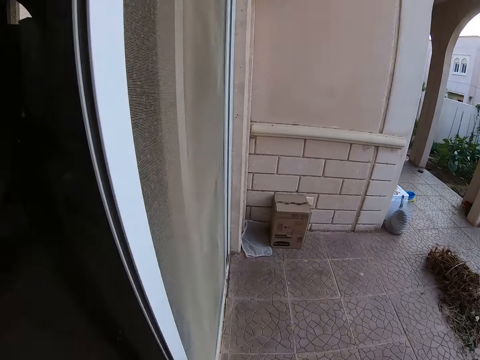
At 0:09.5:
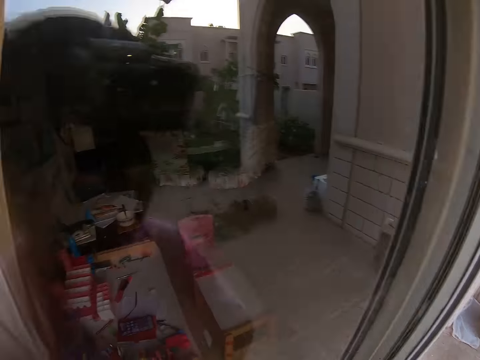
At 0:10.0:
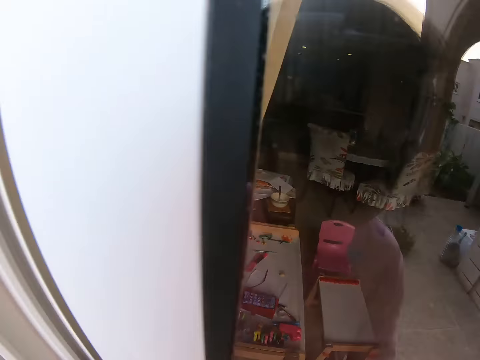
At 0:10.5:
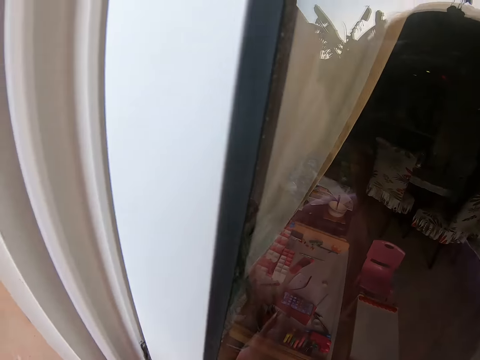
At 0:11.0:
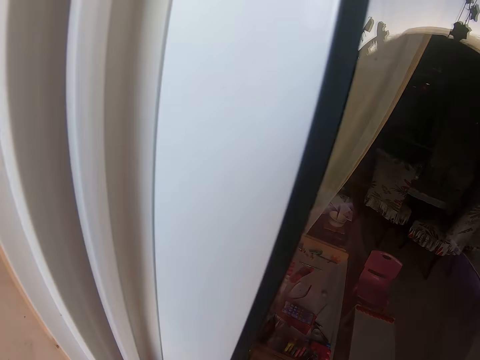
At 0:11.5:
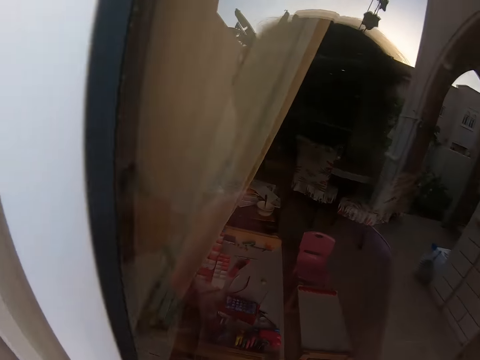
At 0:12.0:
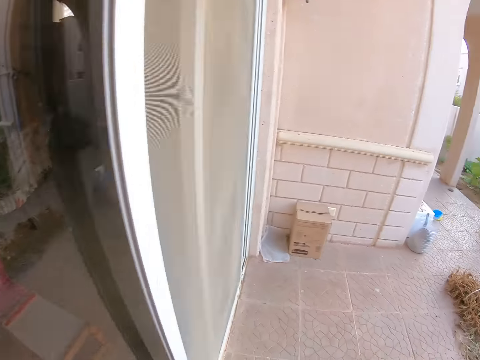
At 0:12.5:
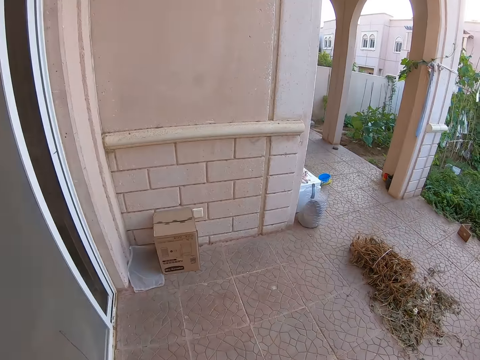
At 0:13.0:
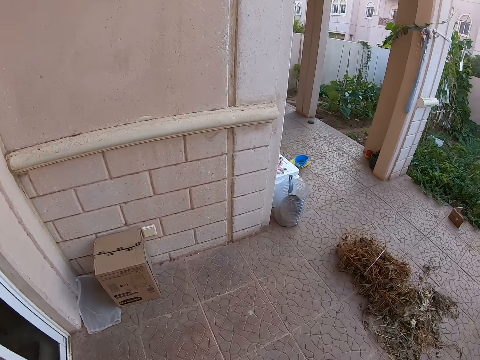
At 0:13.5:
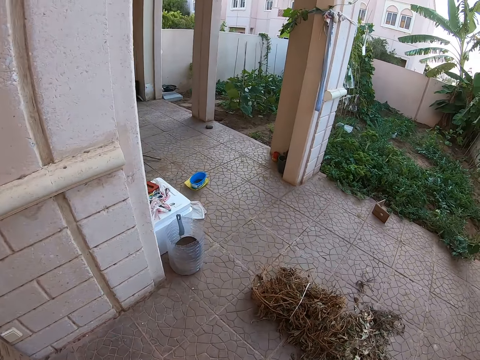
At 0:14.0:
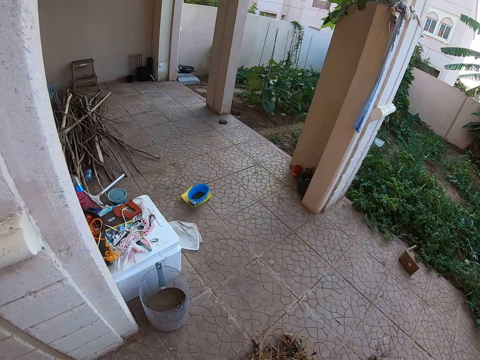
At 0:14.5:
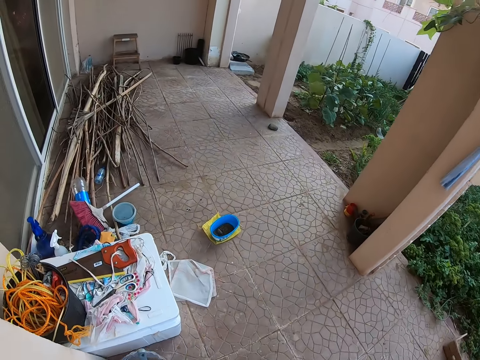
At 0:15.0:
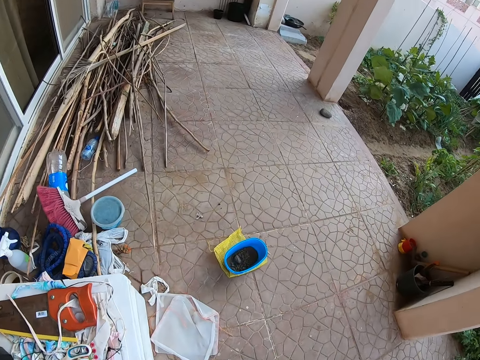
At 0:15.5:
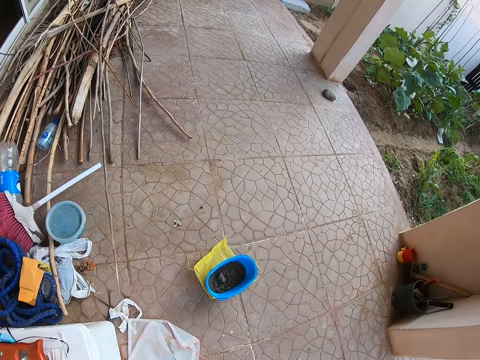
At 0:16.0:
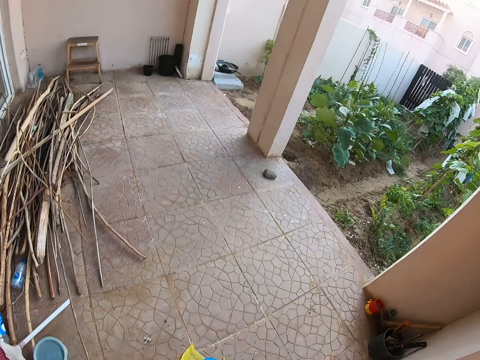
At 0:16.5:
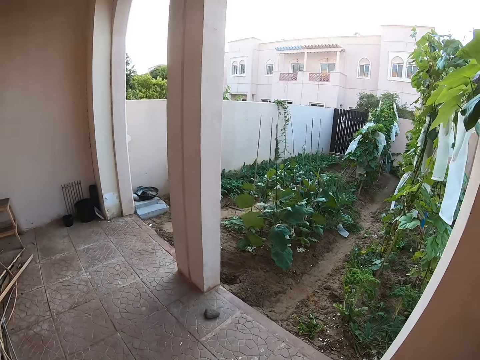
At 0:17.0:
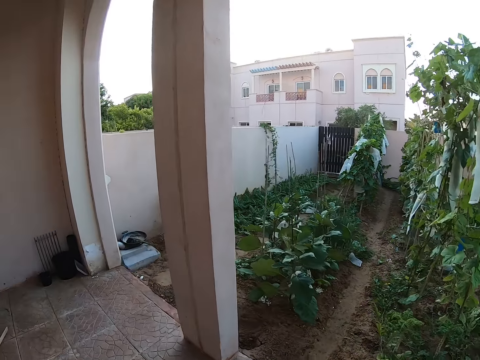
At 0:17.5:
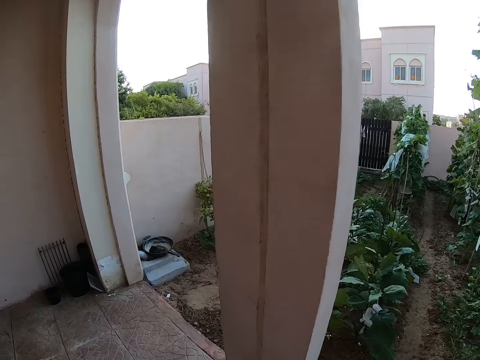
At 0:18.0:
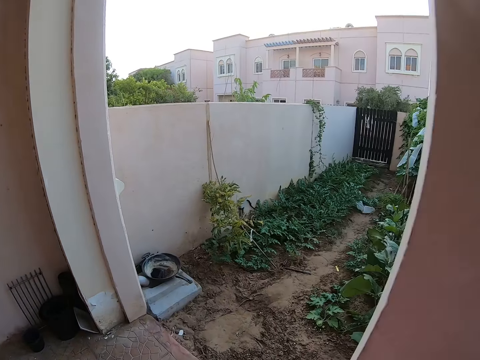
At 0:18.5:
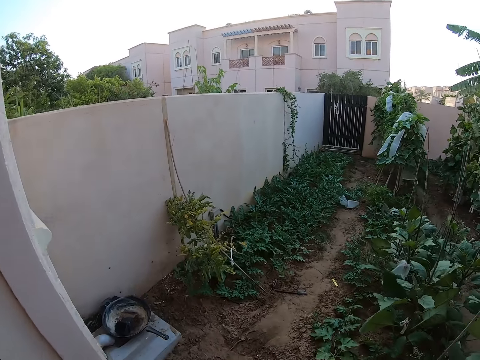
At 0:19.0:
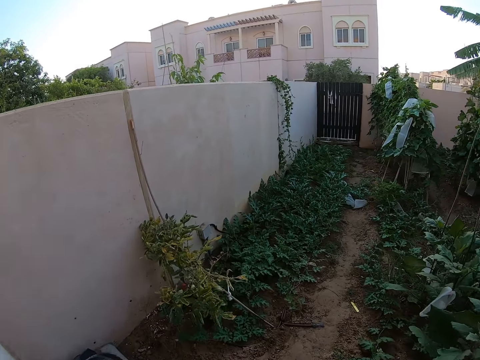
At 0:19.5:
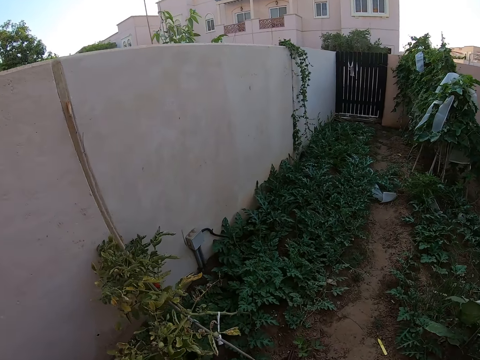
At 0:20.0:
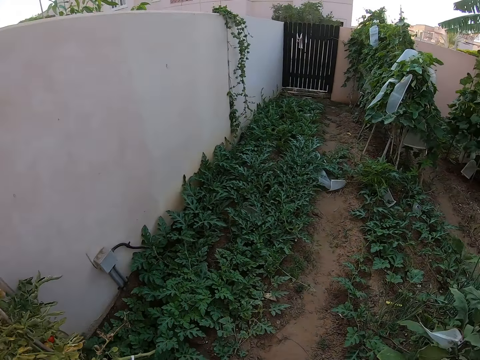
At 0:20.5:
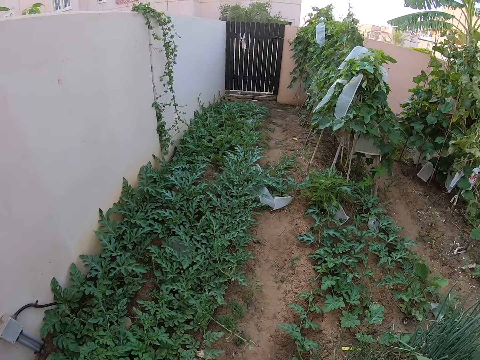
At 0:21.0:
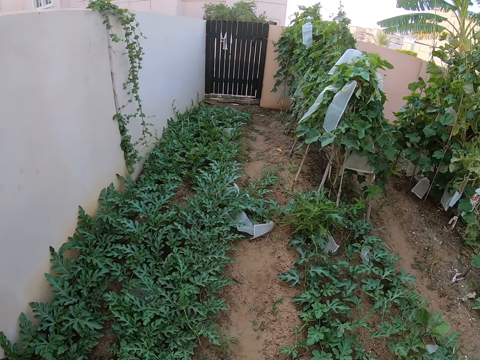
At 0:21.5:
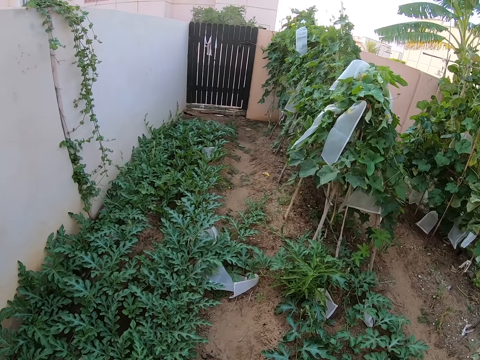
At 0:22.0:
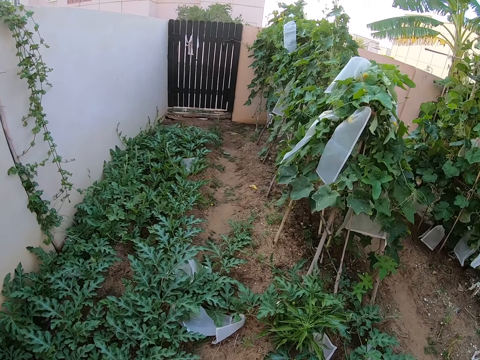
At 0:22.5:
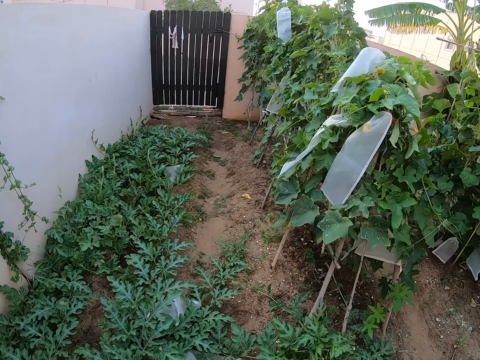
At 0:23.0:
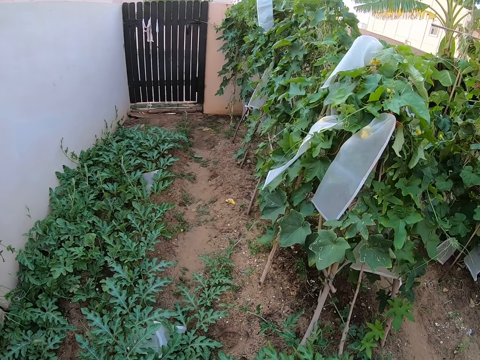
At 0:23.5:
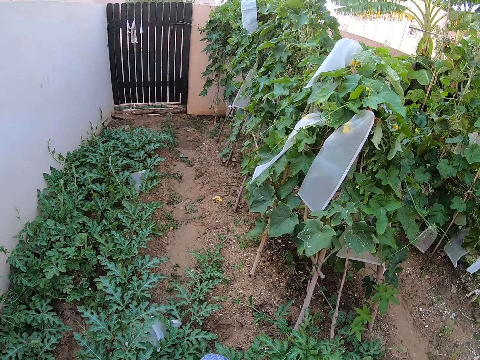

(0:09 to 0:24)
The camera wearer closes the door. They walk round the veranda. They walk around the garden.

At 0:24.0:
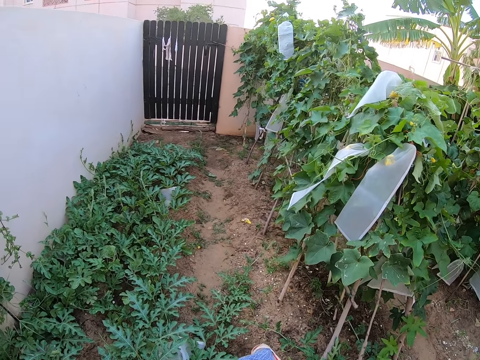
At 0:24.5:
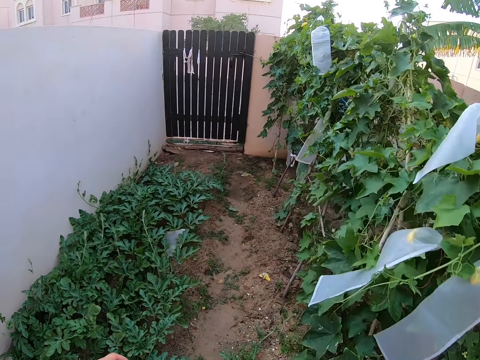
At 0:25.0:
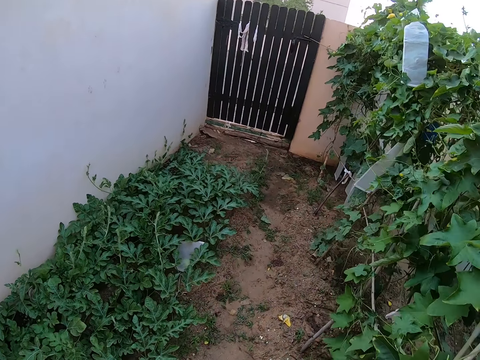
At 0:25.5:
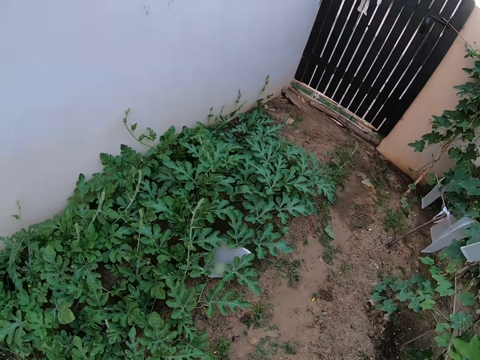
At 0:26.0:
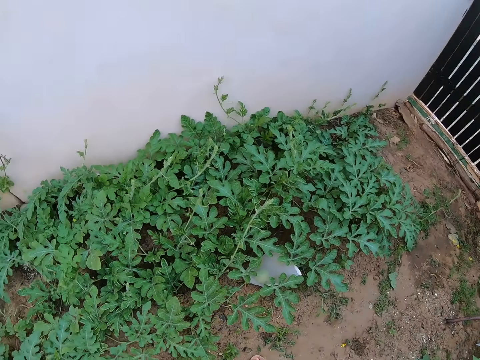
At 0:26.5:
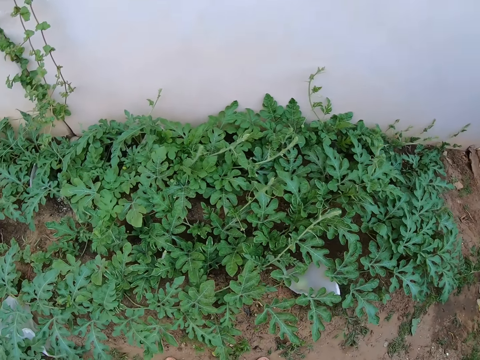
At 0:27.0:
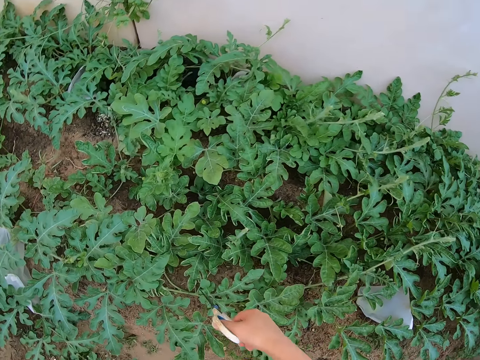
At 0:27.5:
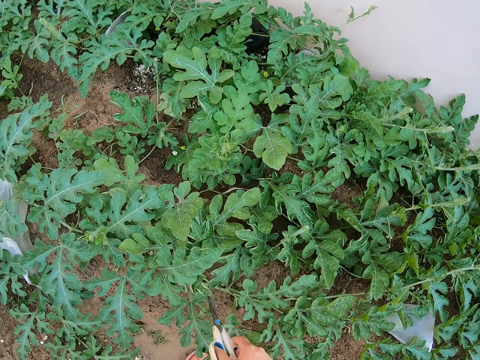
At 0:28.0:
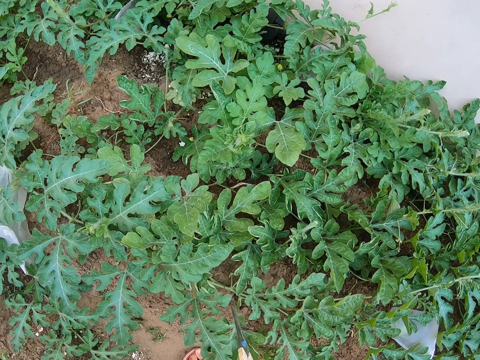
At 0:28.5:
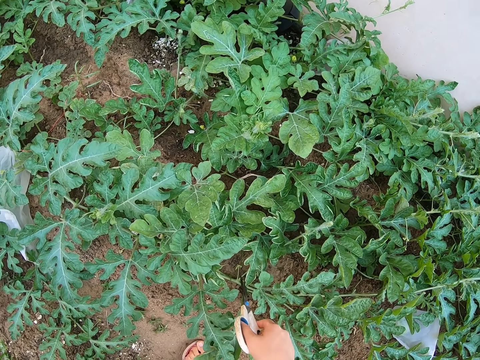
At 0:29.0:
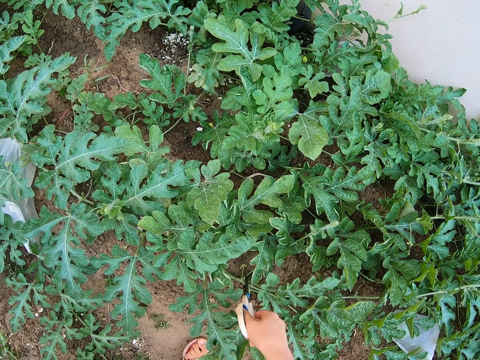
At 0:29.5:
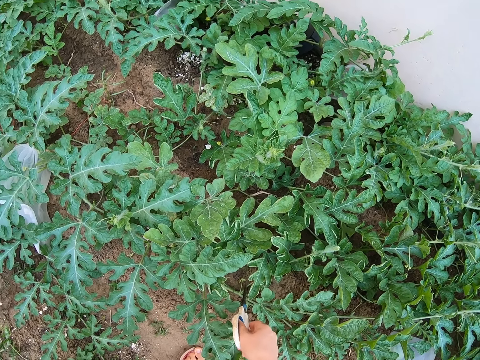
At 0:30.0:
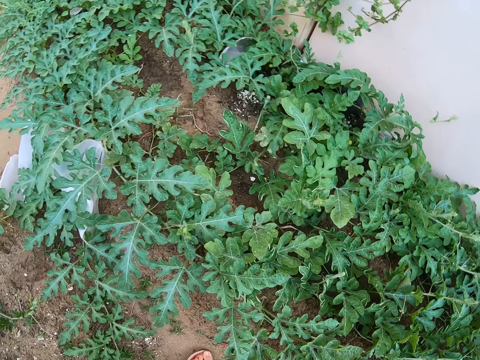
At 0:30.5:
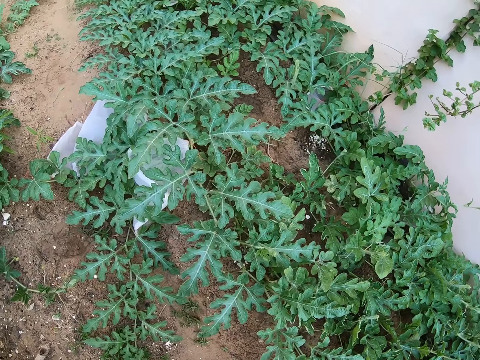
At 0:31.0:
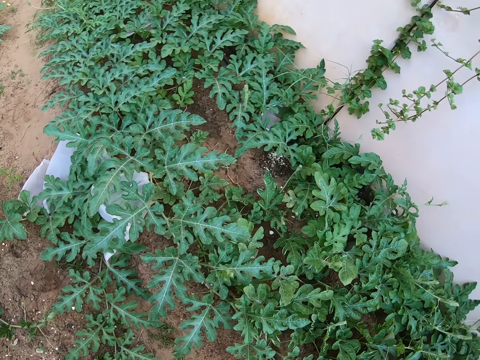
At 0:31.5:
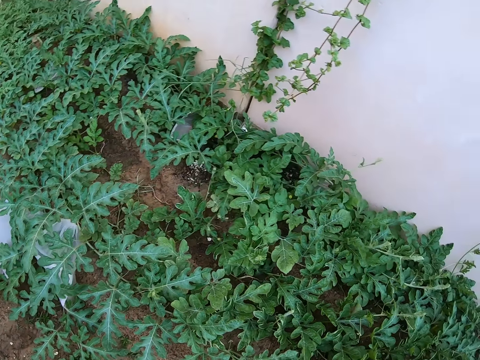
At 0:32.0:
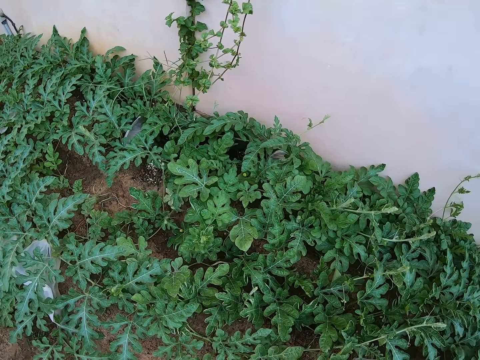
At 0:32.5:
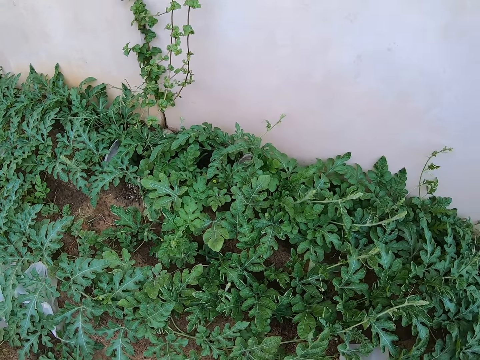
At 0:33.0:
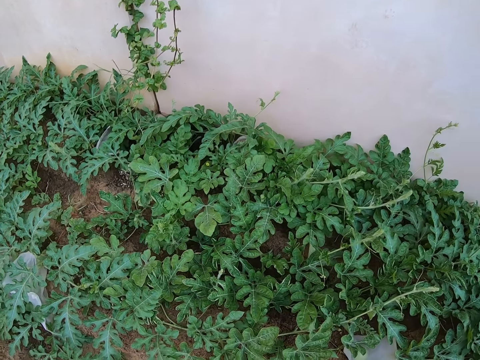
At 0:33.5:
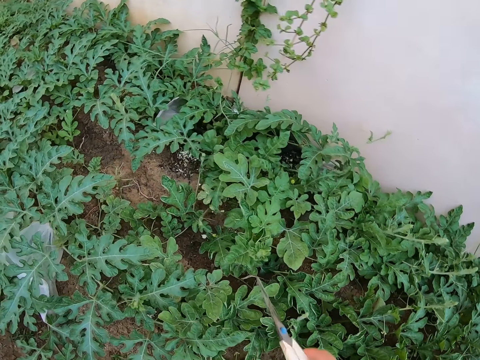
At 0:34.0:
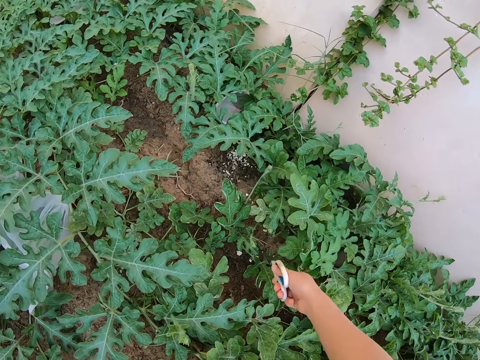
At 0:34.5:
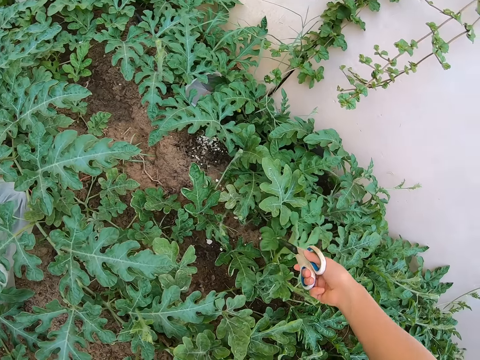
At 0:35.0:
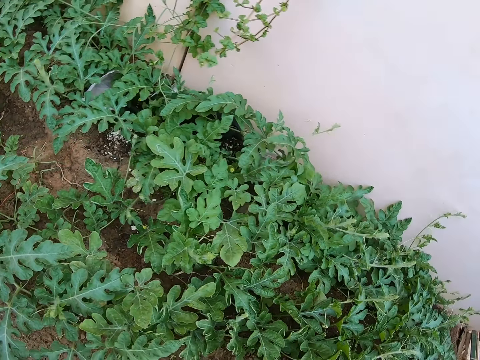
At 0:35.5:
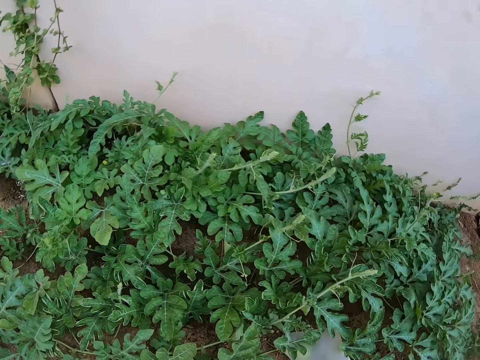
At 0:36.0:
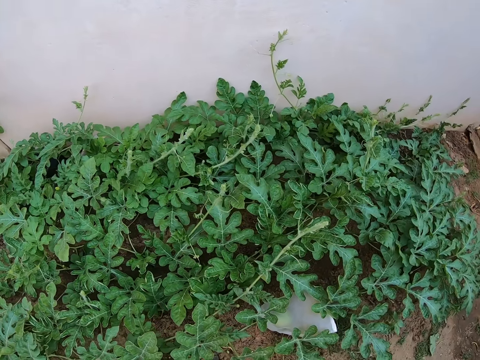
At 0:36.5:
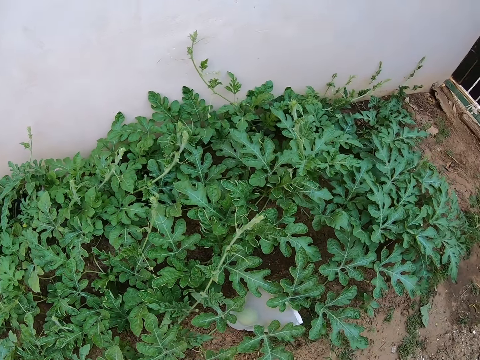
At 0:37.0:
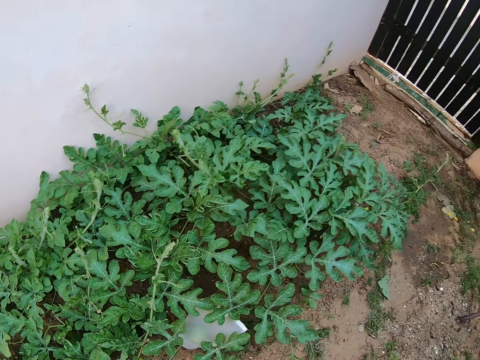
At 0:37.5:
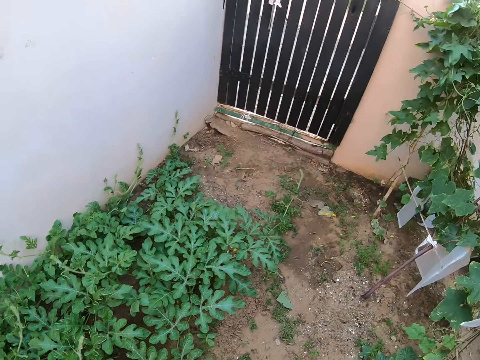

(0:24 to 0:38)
The camera wearer moves the plants with the scissors. They cut a watermelon male flower with the pair of scissors. They look around the watermelon stems. They touch the watermelon leaves with the pair of scissors. They look around the watermelon stems.
